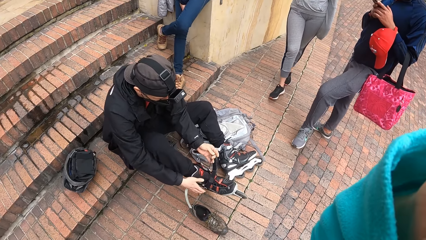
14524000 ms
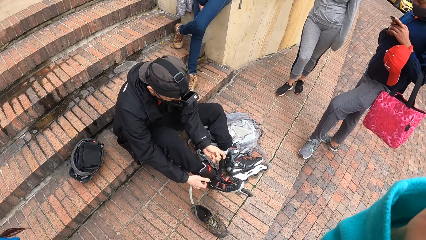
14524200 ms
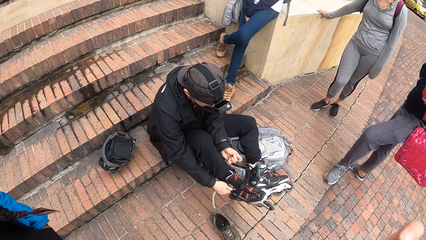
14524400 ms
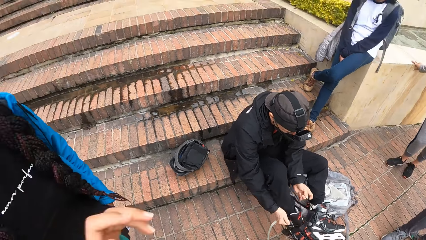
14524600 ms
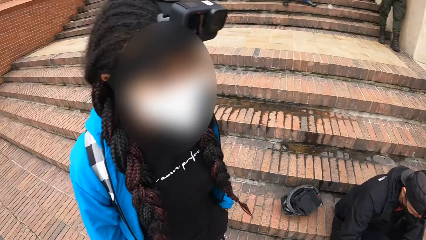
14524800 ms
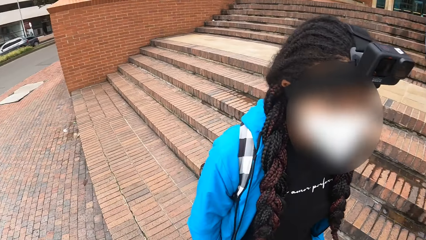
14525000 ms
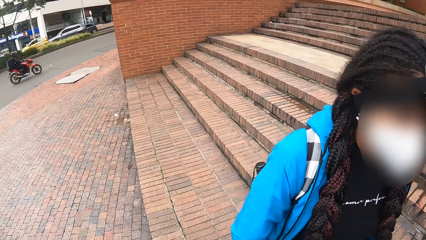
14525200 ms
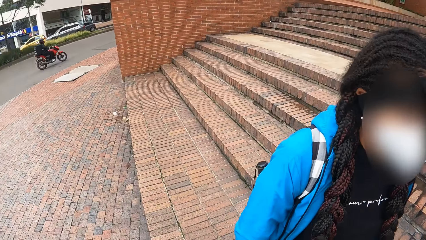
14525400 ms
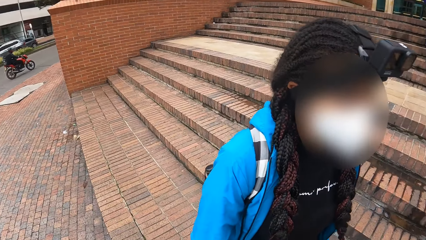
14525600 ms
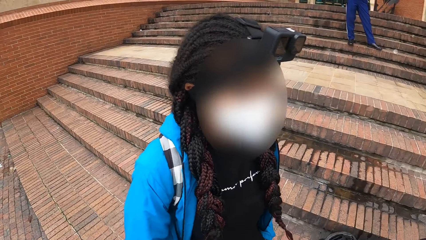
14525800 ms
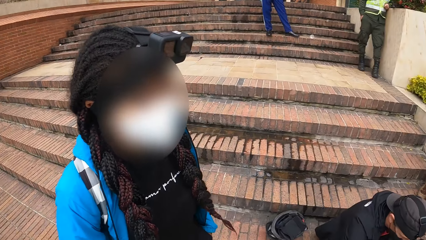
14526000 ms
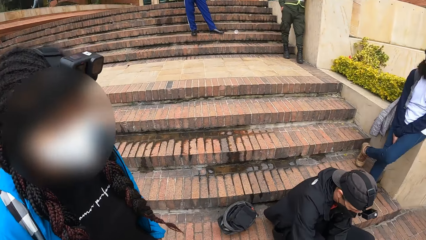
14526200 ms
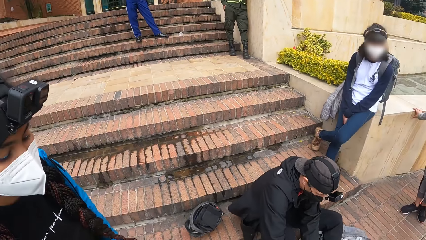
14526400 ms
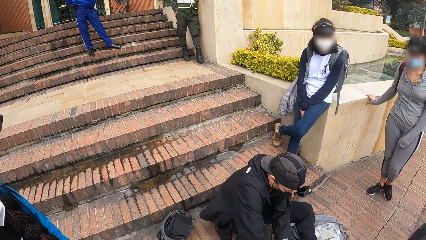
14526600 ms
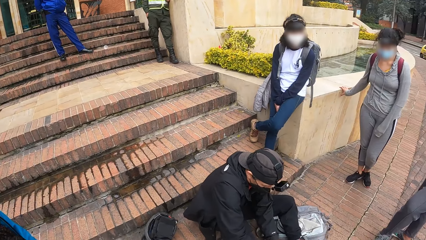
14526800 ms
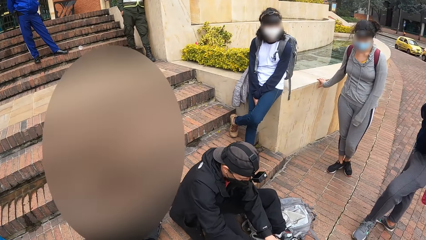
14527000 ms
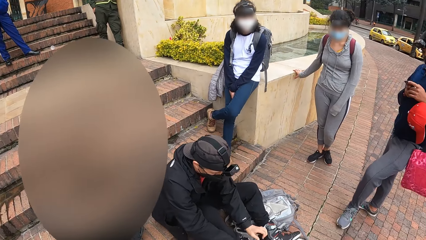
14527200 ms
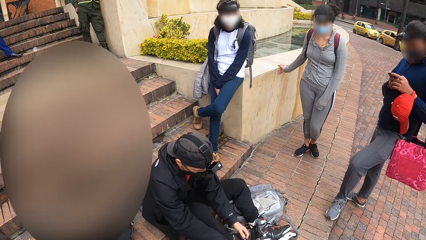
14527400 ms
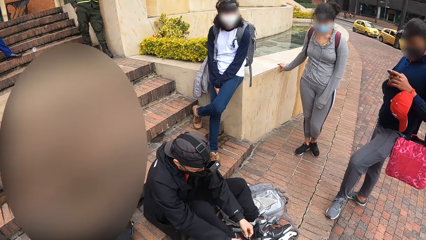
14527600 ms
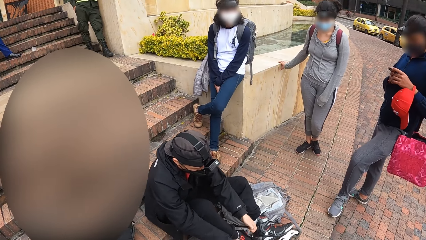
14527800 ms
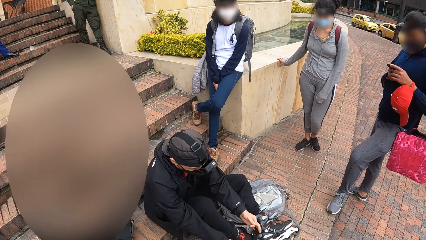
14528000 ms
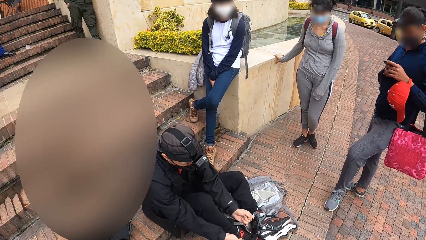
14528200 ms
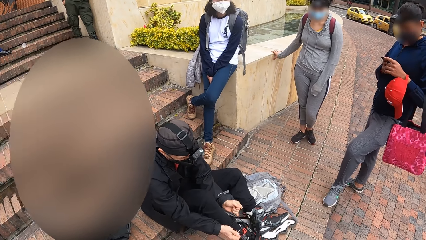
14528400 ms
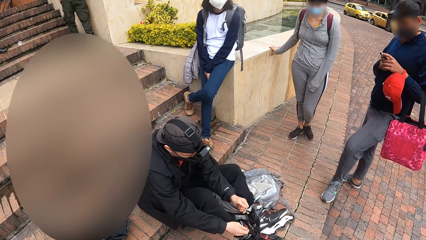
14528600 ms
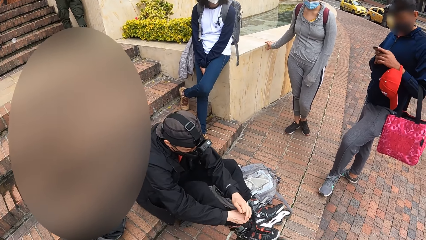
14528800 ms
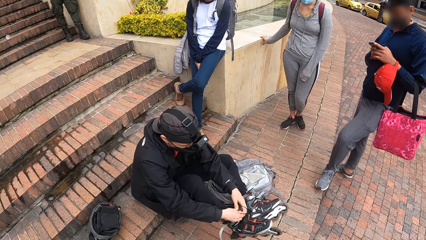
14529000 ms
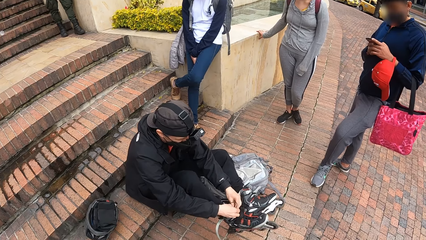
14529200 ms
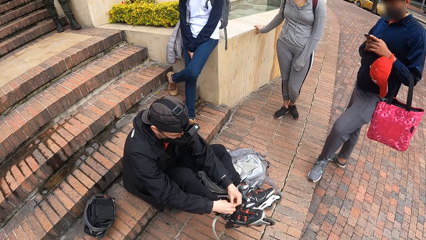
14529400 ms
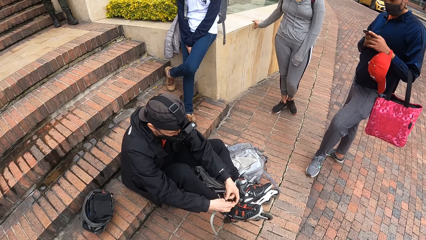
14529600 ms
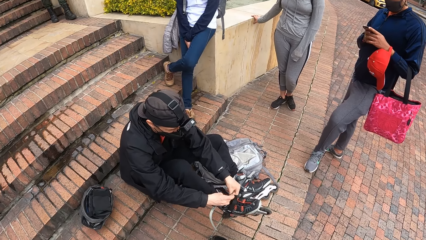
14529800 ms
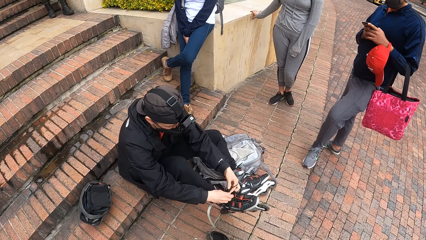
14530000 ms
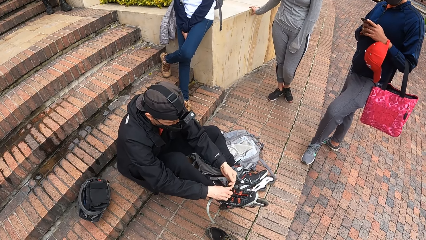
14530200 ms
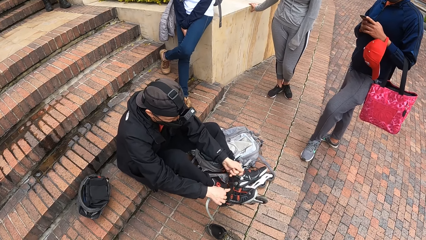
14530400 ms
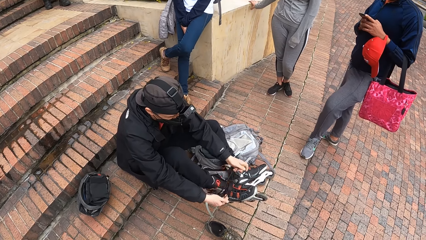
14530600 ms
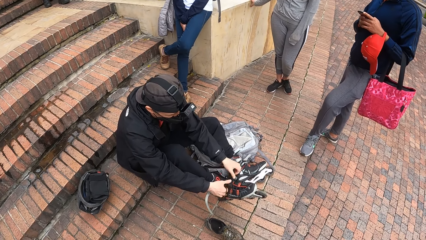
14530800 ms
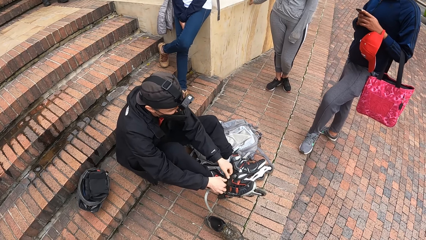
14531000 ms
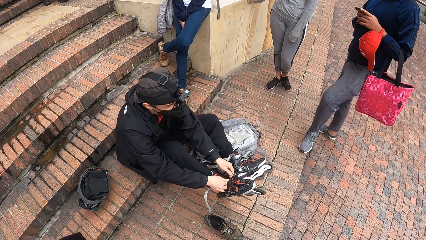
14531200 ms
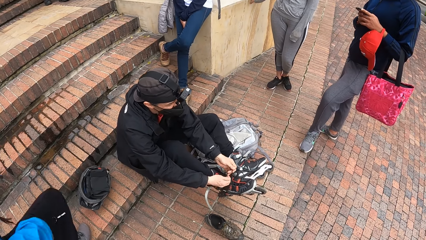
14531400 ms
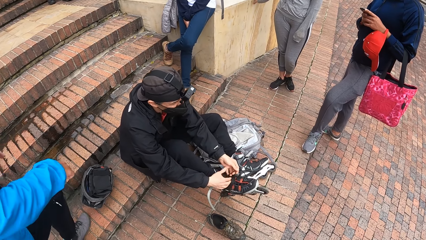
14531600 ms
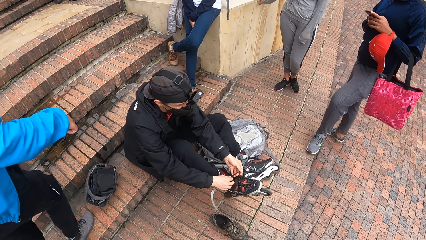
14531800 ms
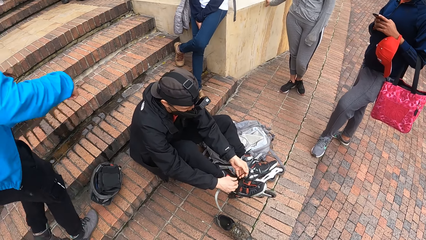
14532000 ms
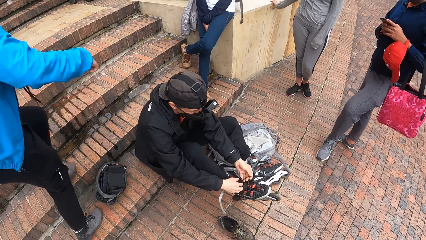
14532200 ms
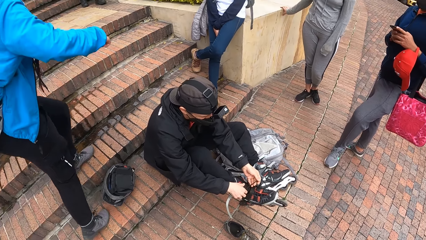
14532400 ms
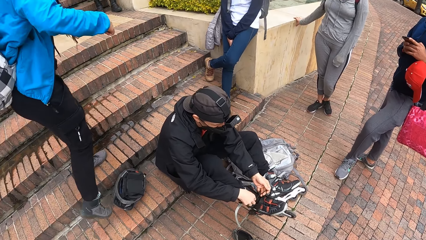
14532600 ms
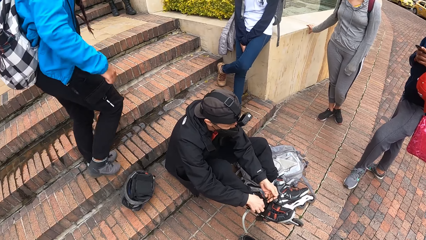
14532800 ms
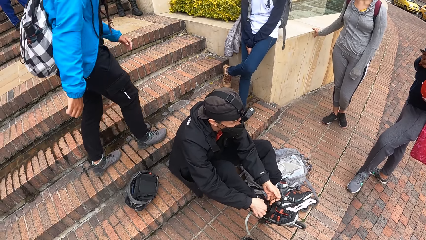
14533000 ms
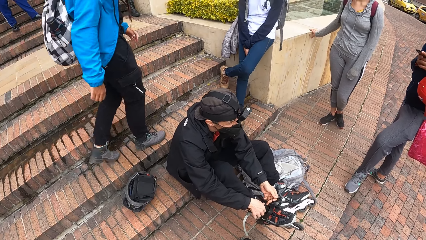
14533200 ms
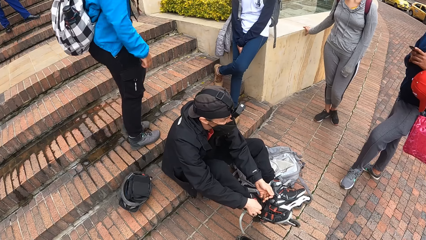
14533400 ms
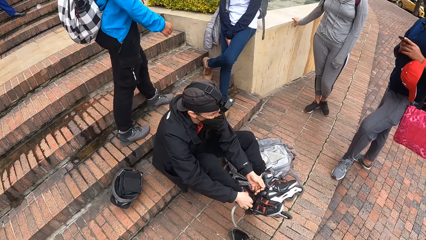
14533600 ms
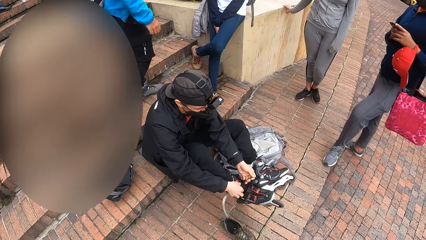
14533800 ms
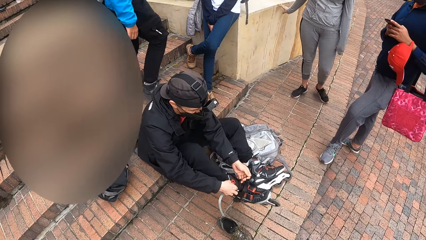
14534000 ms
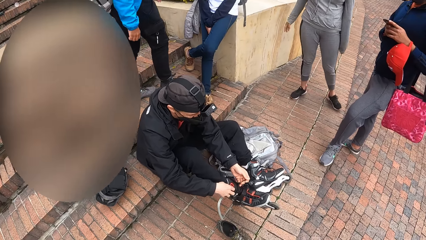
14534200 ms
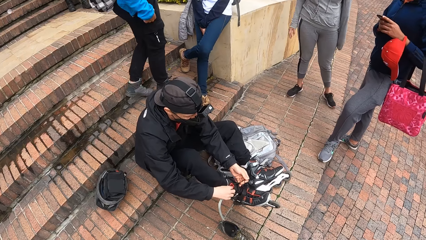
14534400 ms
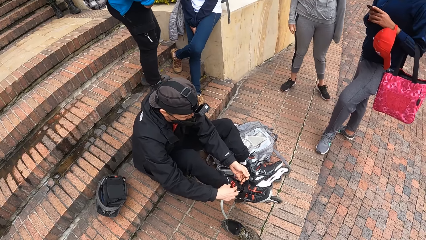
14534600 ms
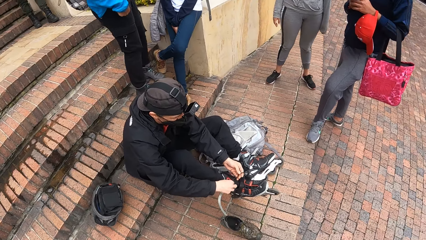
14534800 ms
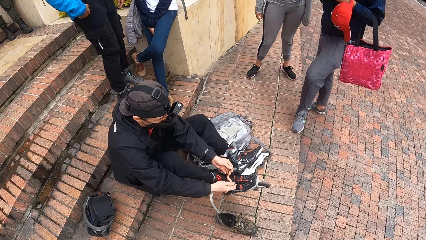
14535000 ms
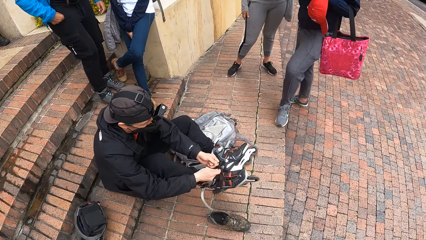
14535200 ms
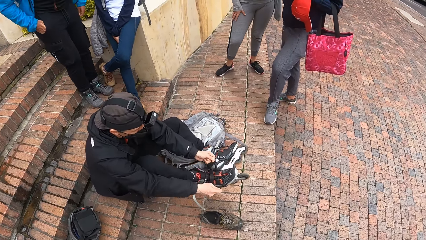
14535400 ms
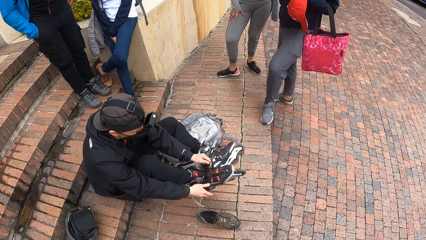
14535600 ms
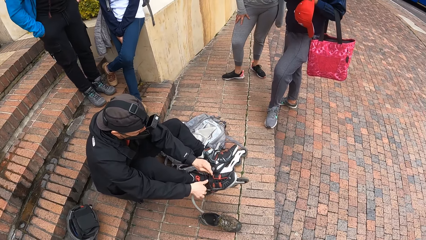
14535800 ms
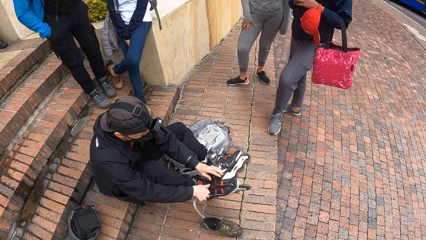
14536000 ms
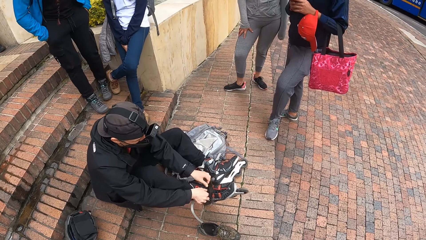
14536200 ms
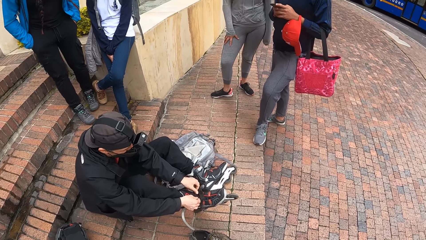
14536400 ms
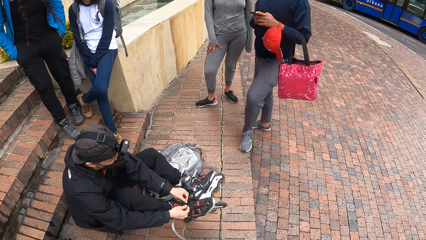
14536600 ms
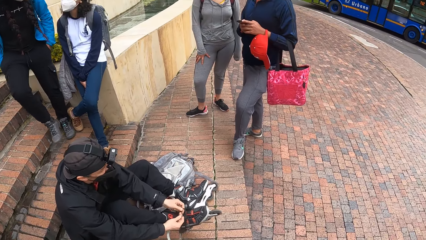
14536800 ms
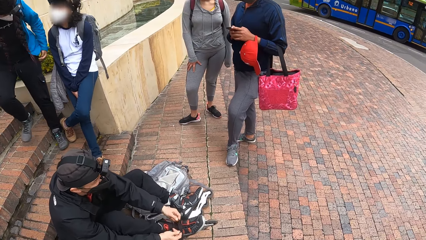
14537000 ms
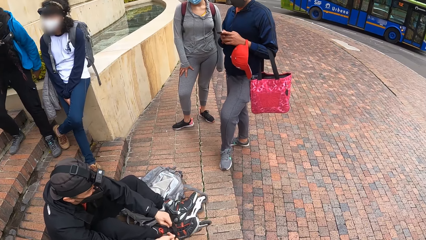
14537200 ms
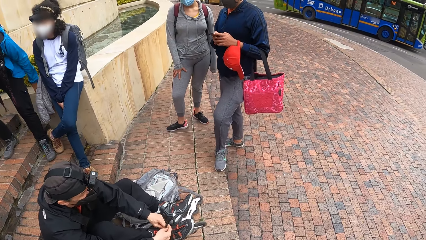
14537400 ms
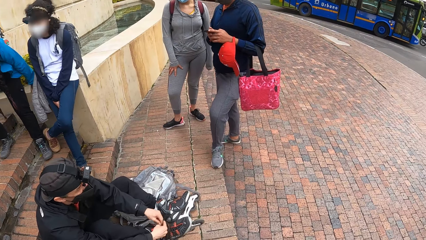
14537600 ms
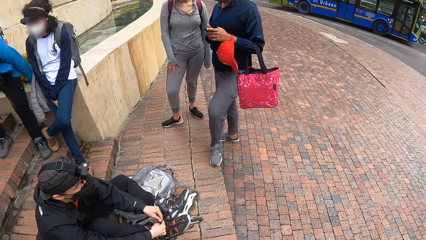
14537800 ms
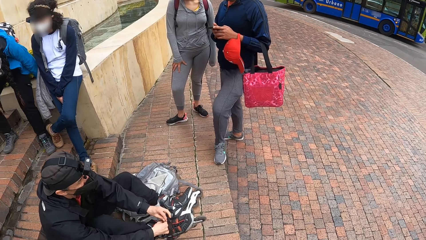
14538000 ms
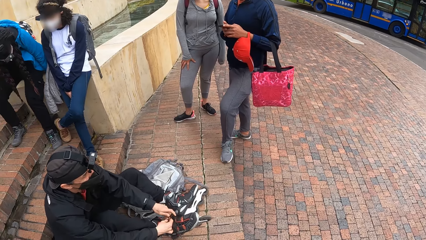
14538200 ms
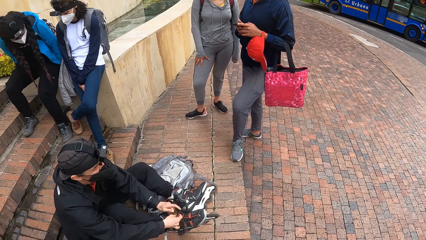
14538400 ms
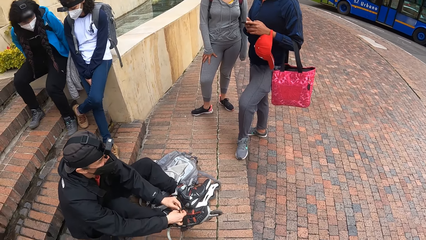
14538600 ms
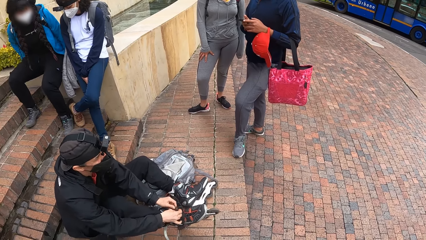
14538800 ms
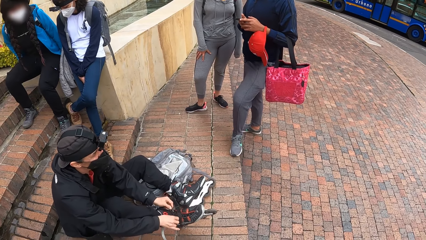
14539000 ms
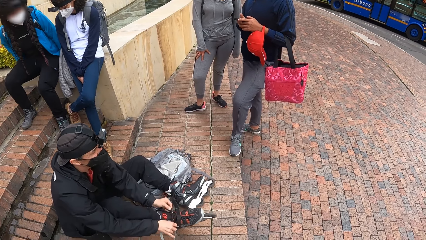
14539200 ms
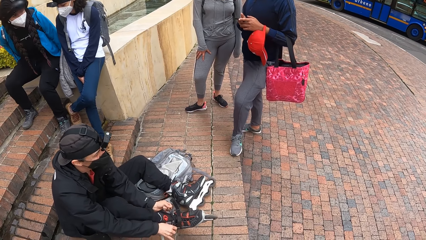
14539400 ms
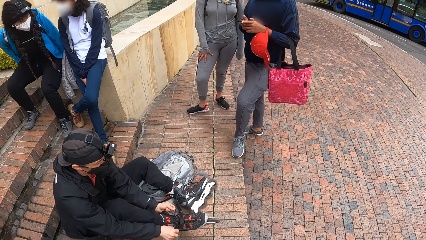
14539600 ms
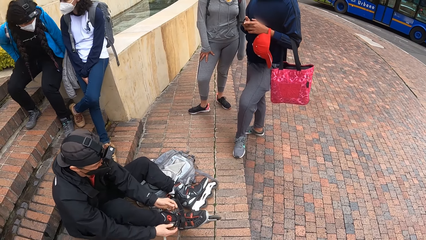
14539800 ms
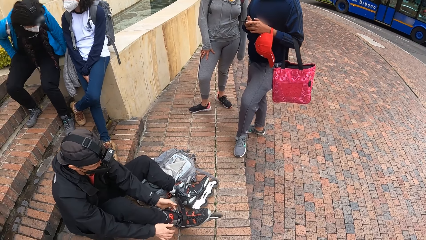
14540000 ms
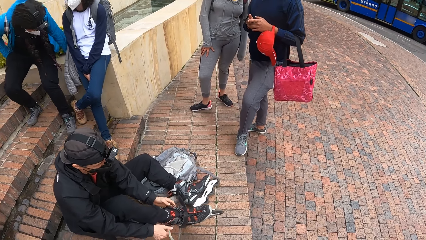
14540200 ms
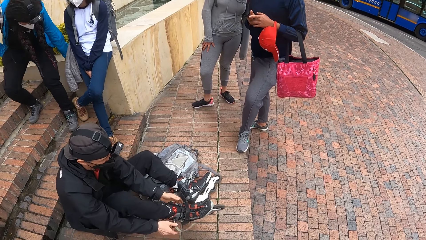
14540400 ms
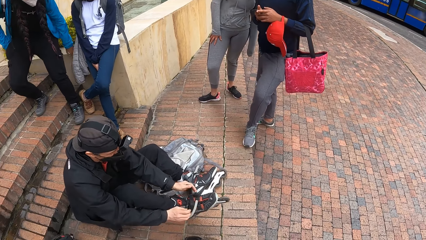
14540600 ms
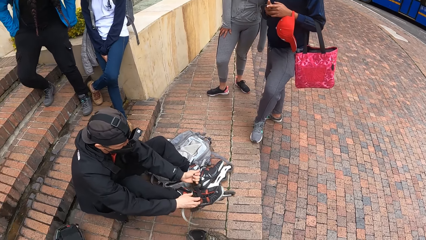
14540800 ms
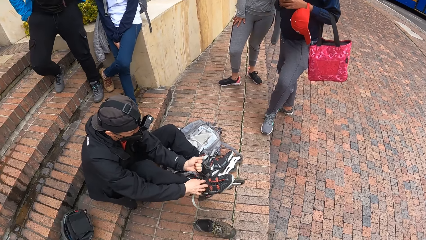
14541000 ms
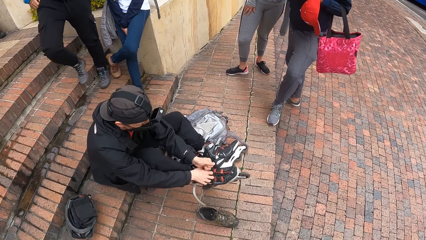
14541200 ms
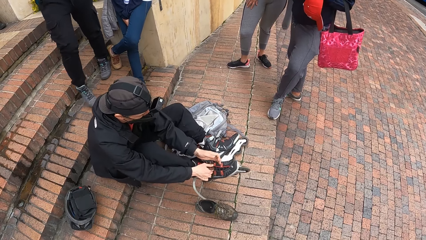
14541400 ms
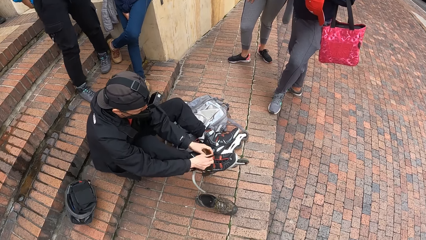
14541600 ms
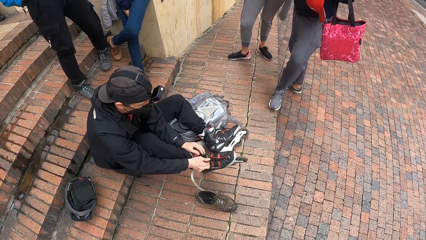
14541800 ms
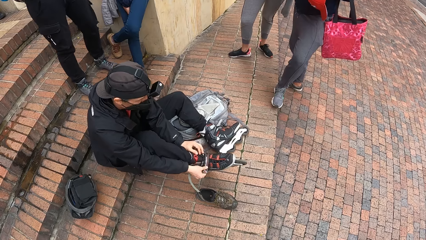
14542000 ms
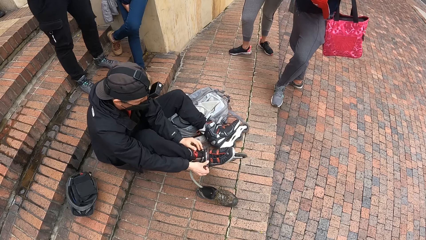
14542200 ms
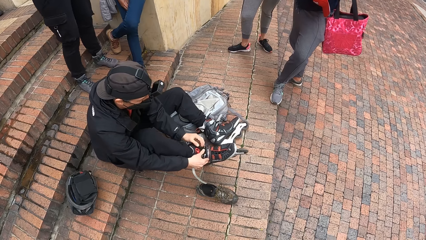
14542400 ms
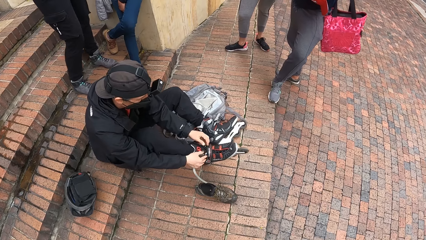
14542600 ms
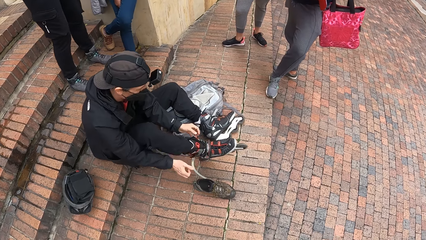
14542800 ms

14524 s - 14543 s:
A man operates a phone in his hands. The camera wearer converses with a woman. Another man ties a skate. The camera wearer looks around the ground. The woman walks up a staircase. The other man ties the skate. The woman puts her right hand in her pocket. The woman puts her left hand in her pocket. The woman places her hand on a slab. The camera wearer looks around the street. The woman sits on the slab. The other man ties the skate.
